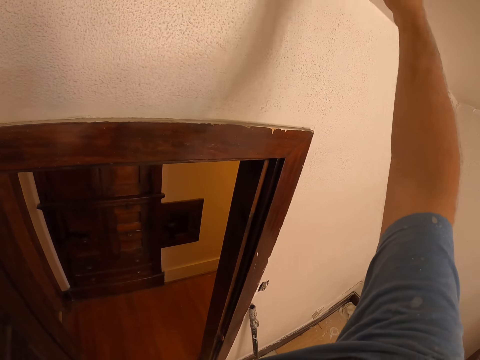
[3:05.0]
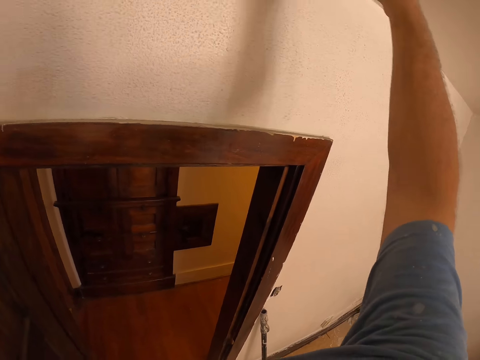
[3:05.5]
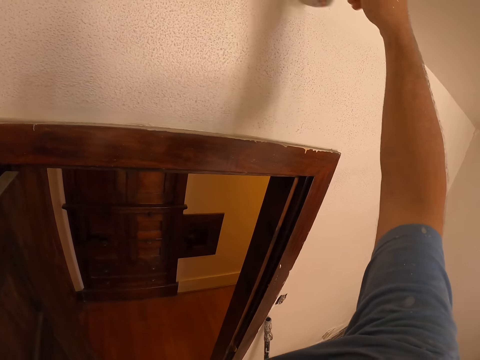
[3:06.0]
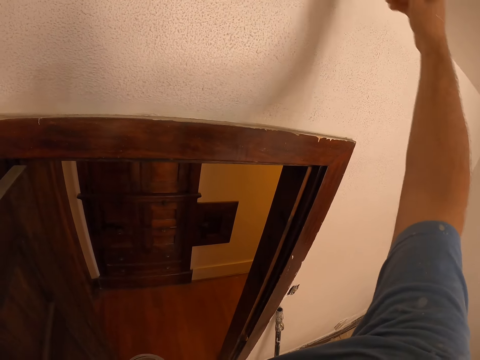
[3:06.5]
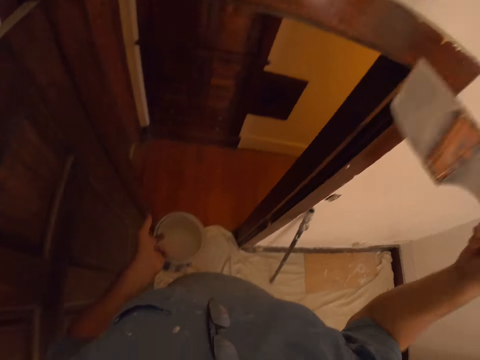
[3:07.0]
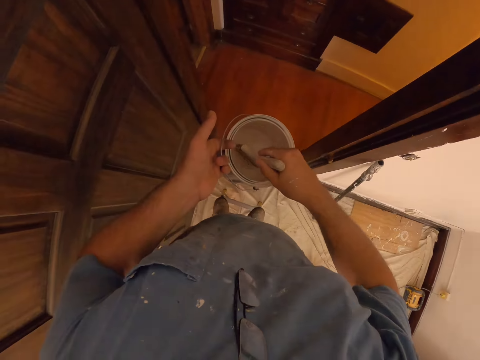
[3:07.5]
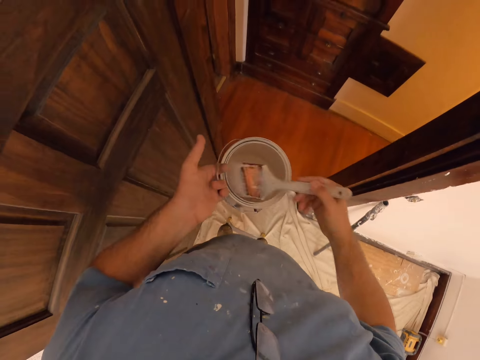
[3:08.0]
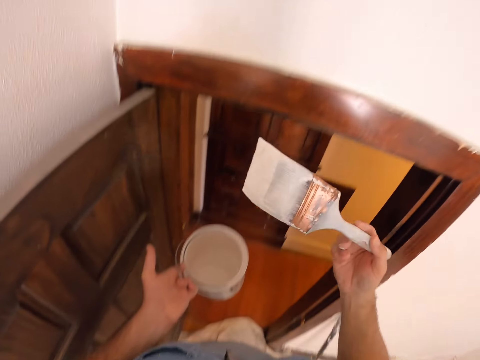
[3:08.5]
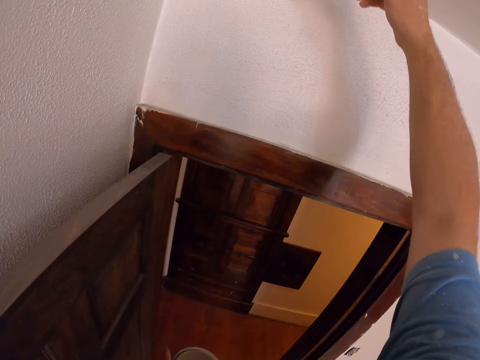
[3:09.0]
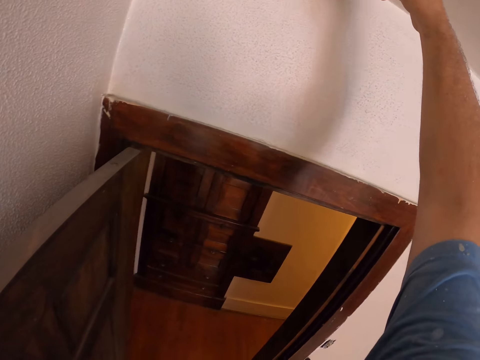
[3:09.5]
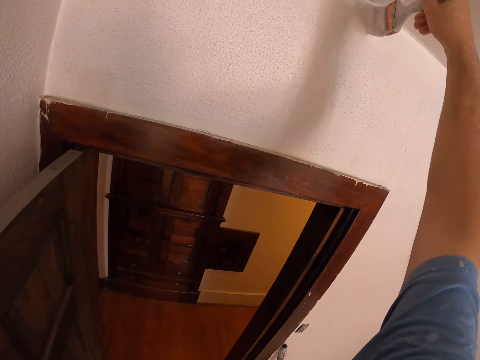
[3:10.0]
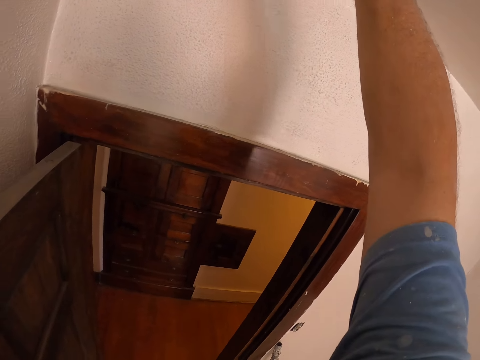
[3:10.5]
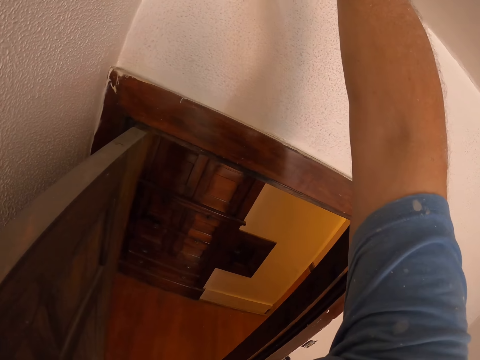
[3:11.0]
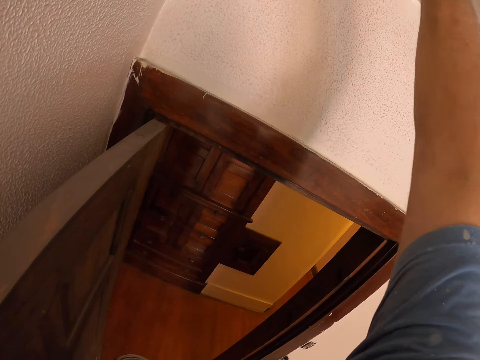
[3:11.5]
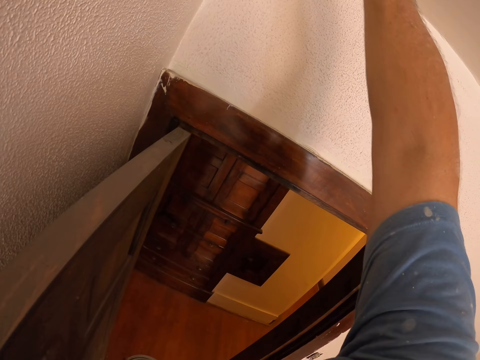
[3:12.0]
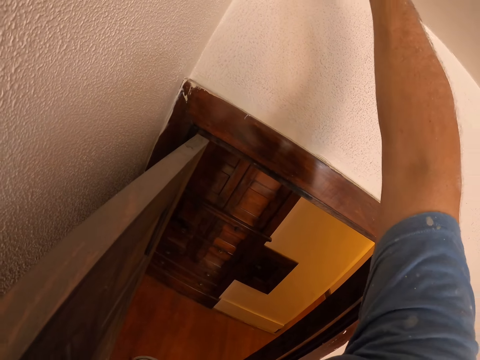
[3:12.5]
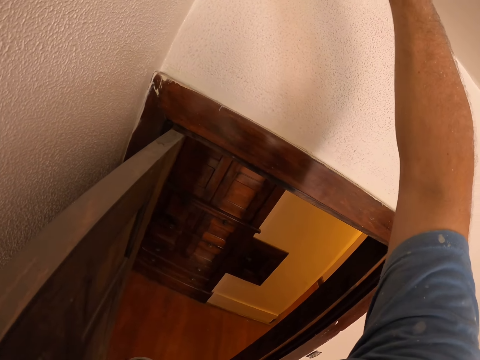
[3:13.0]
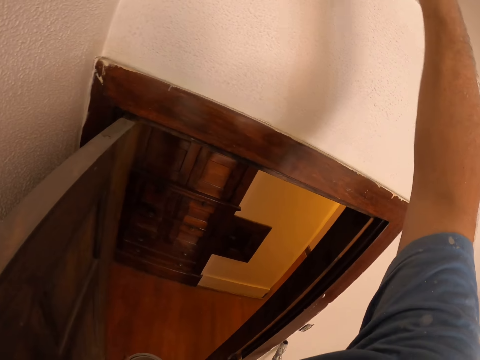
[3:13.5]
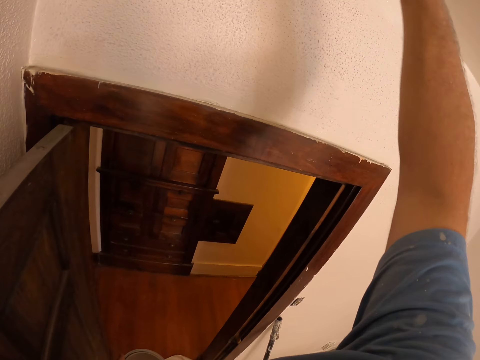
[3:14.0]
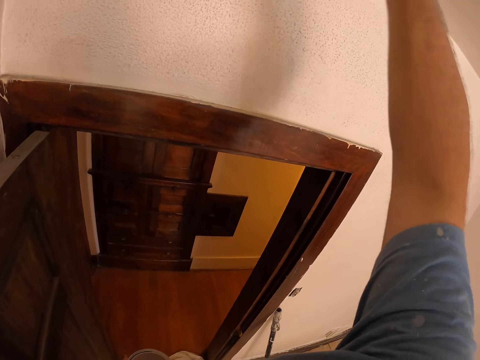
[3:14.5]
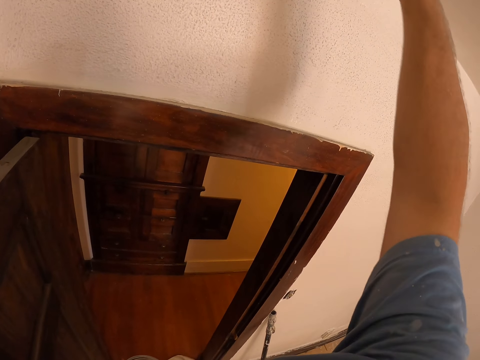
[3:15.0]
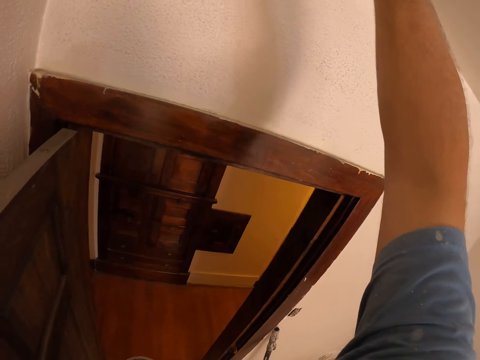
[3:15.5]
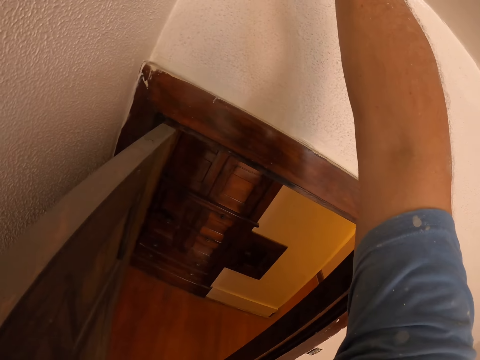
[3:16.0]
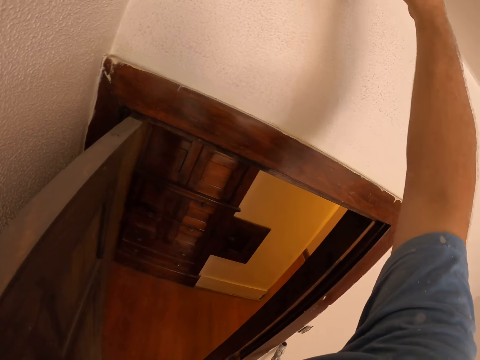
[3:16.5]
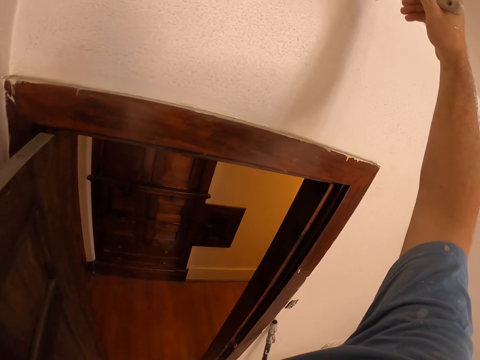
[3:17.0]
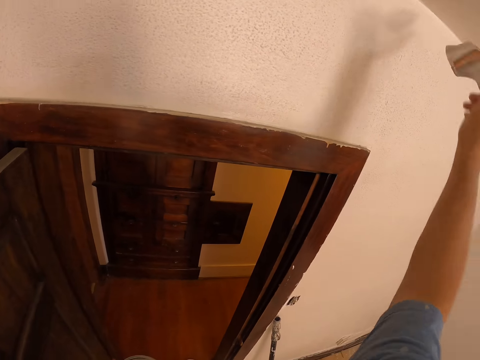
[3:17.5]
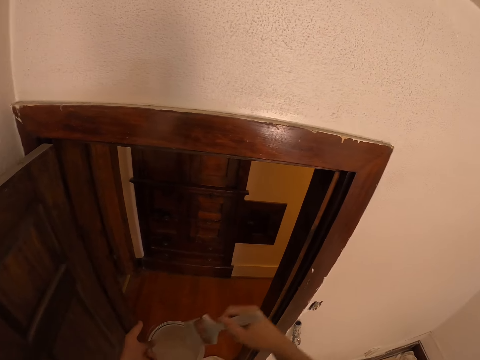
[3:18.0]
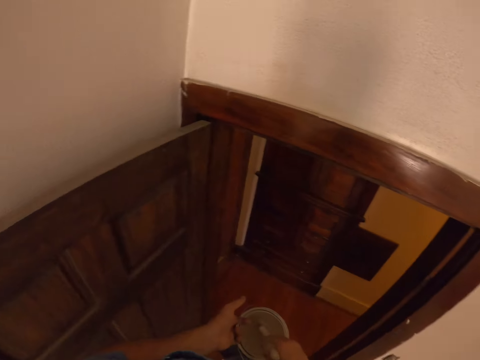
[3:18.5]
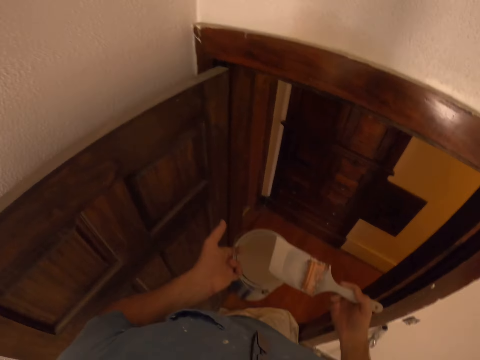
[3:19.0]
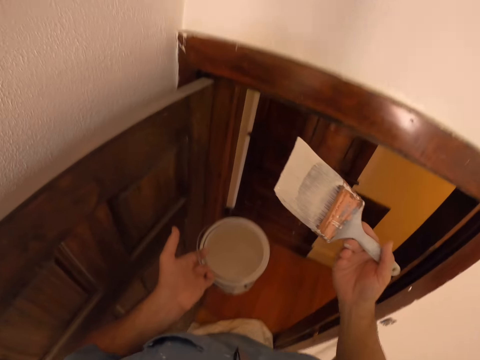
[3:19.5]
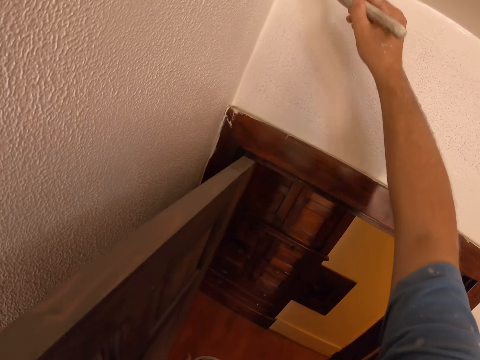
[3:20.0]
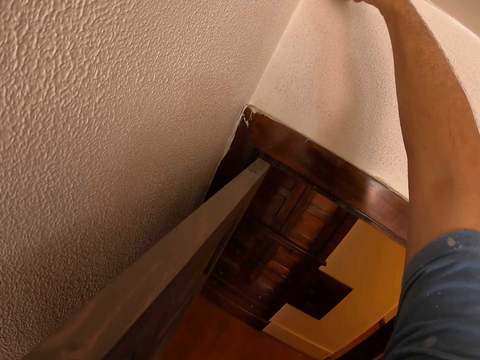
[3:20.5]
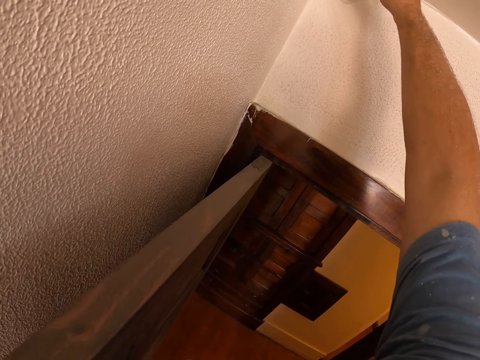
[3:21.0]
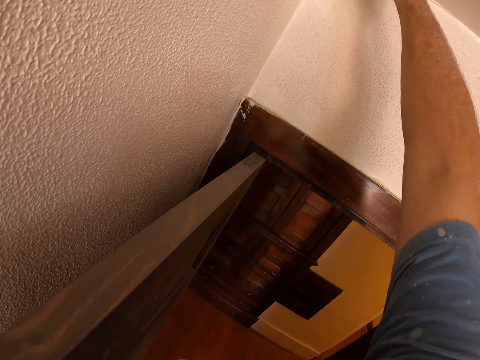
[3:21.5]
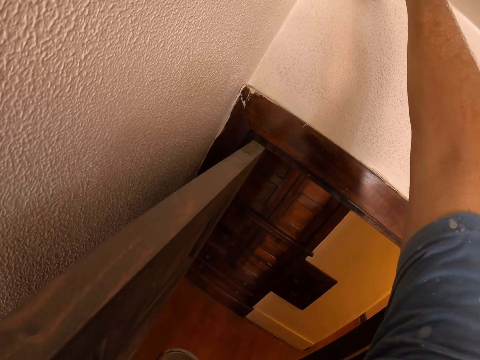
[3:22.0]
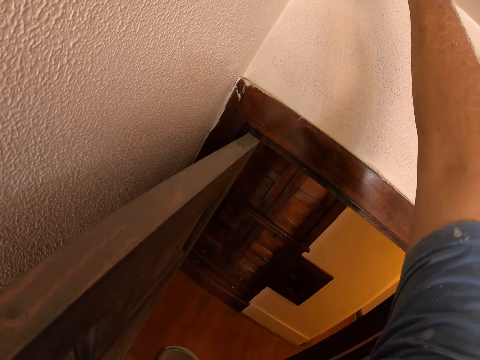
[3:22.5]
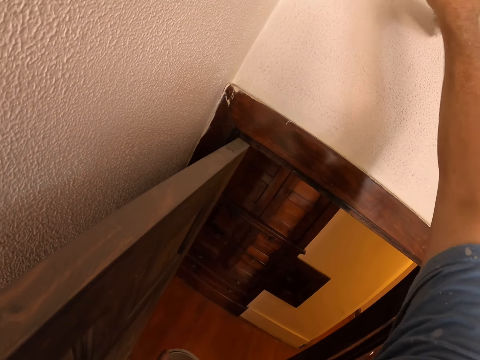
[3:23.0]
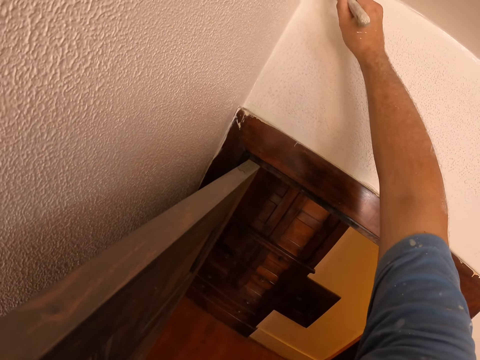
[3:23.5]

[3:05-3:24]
The camera wearer dips the paint brush in the painting can. They paint the wall with a paint brush. They dip the paint brush in the painting can. They paint the wall with the paint brush.

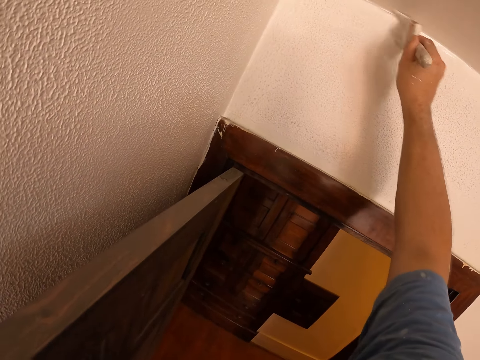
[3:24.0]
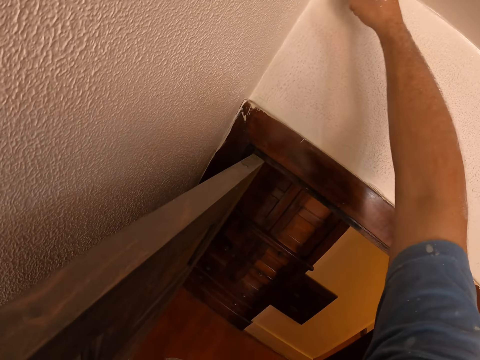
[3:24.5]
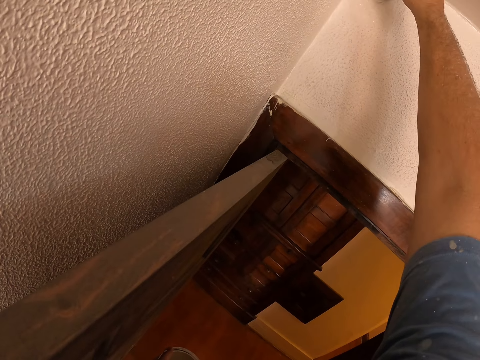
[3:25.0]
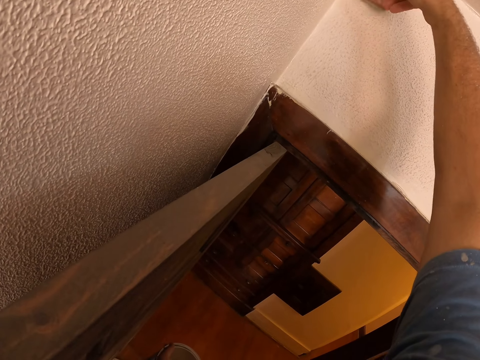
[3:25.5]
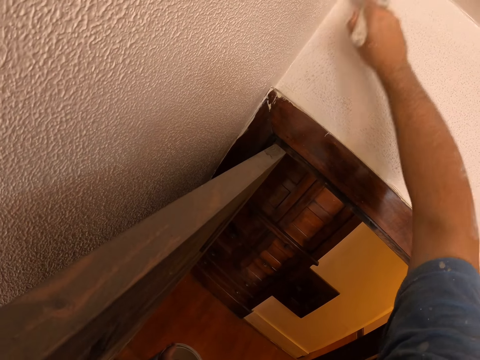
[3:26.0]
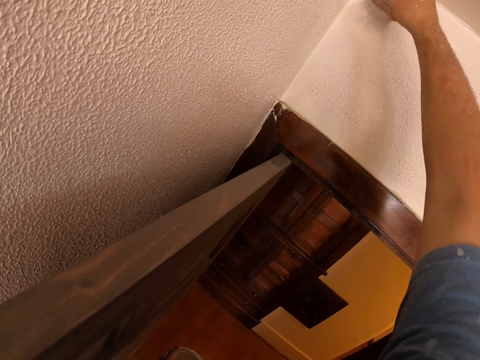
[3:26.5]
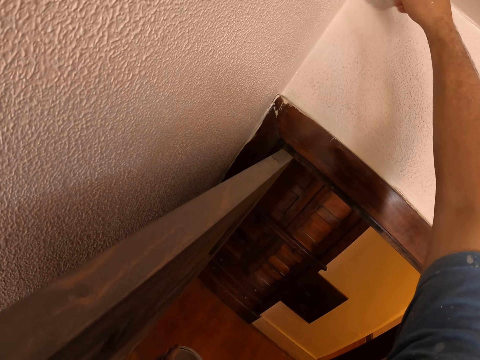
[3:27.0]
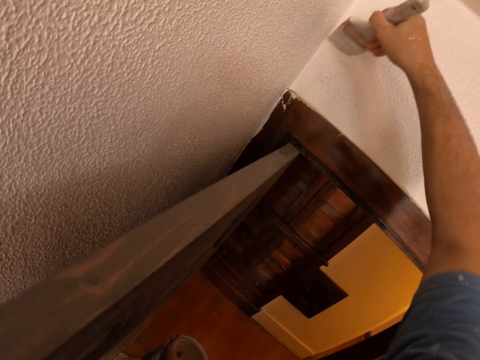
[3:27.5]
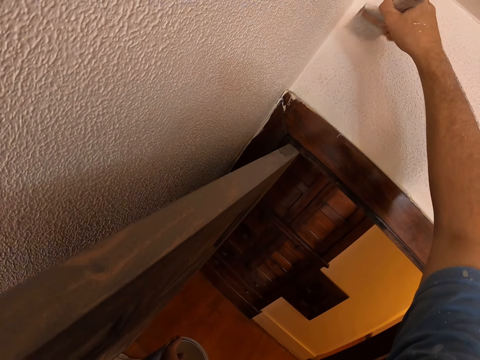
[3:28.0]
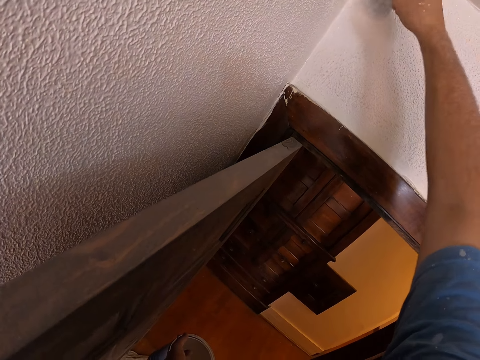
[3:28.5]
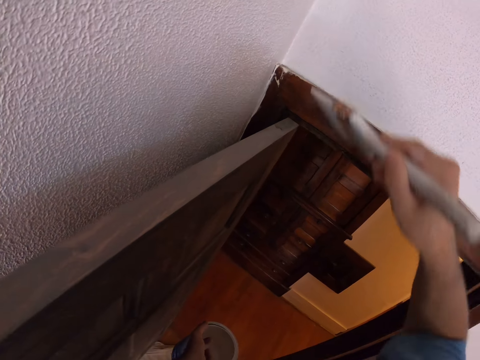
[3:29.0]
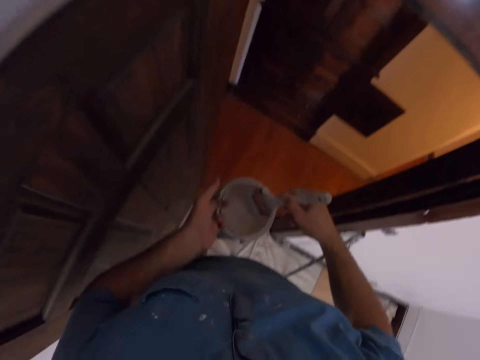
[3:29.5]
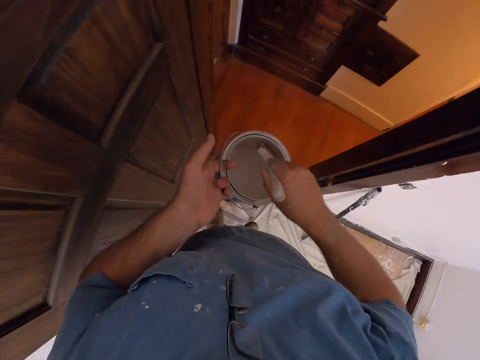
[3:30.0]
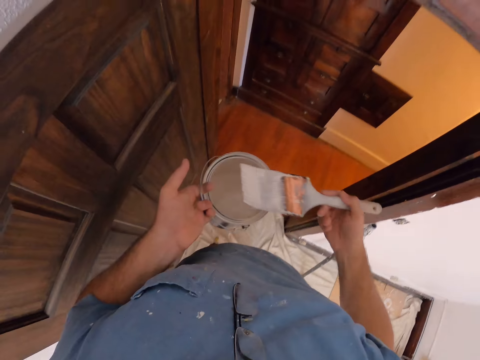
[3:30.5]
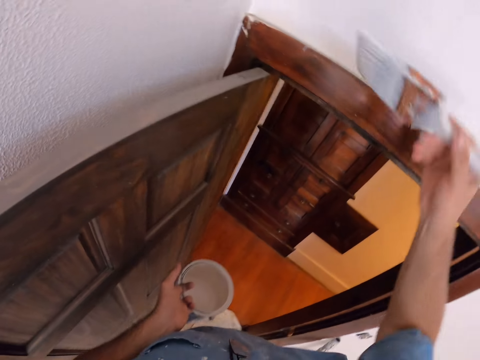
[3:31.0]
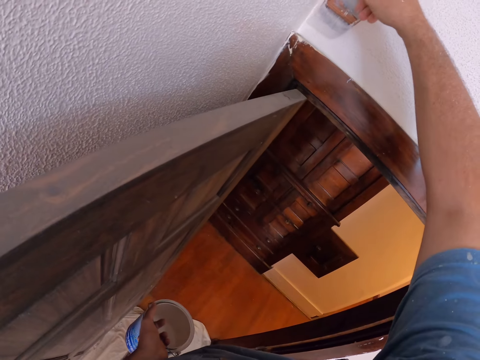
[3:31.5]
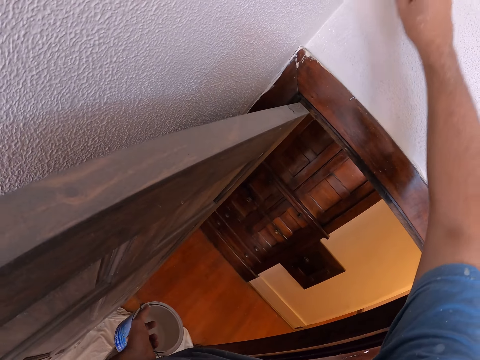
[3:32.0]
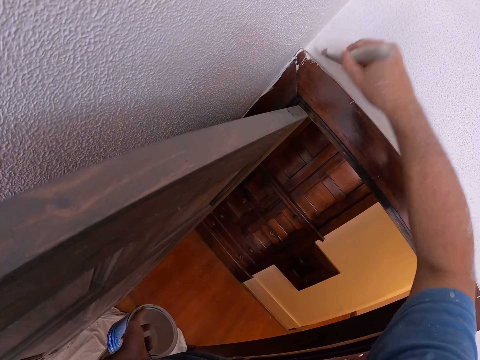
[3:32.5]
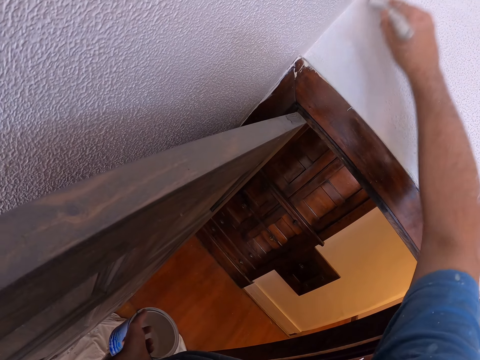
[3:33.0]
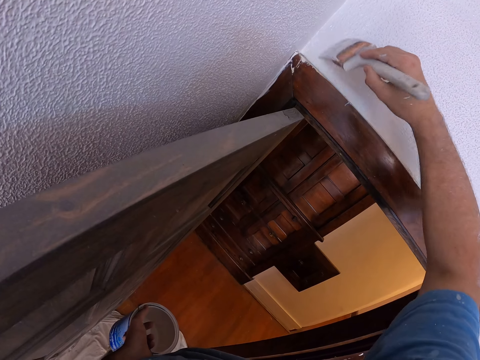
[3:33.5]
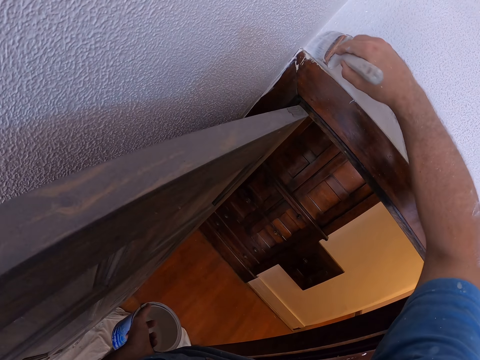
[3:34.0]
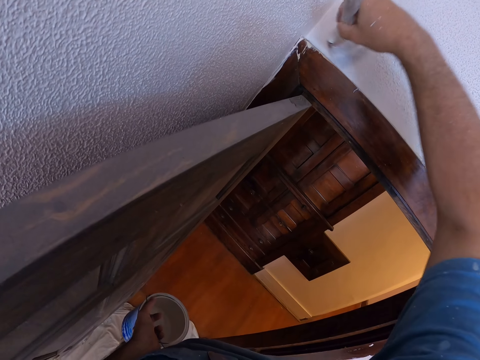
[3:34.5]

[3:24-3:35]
The camera wearer dips the paint brush in the painting can. They paint the wall with the paint brush.
